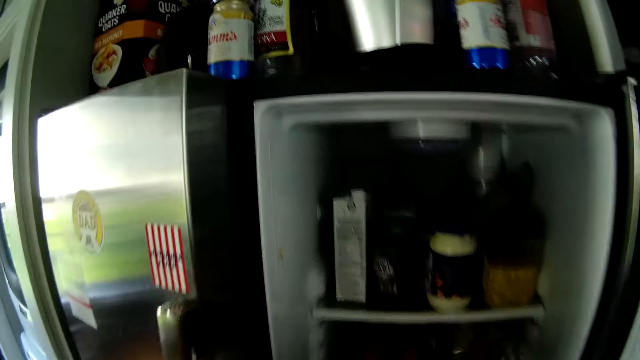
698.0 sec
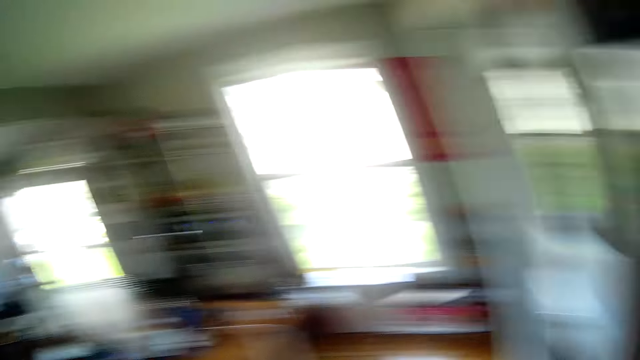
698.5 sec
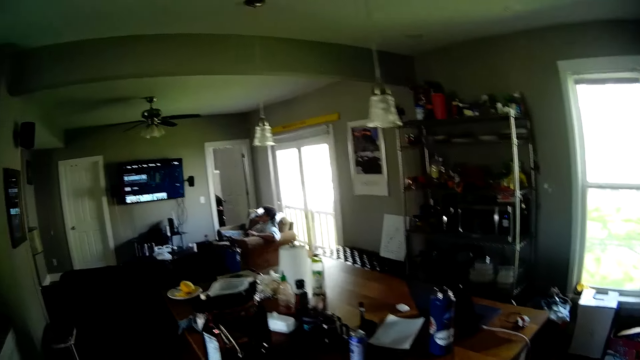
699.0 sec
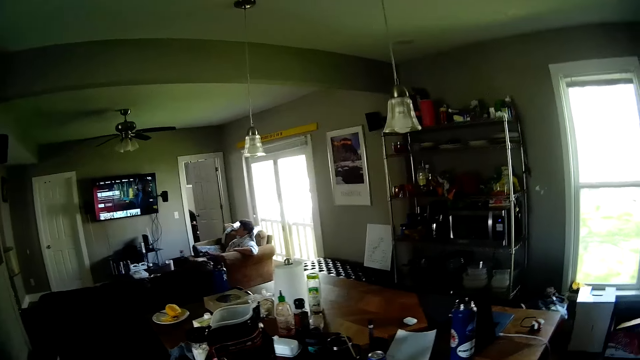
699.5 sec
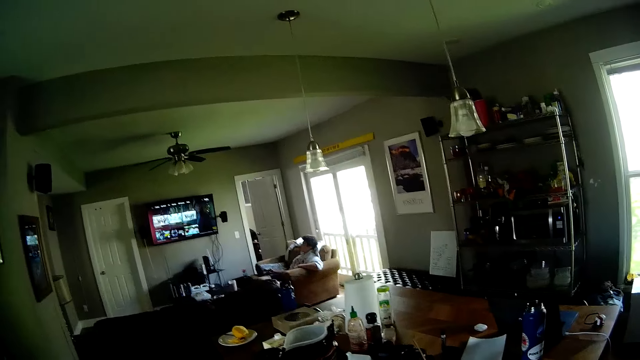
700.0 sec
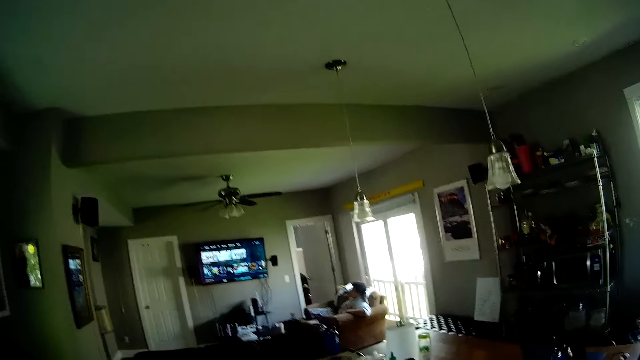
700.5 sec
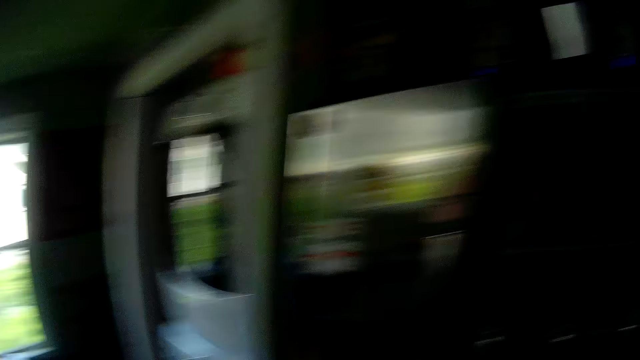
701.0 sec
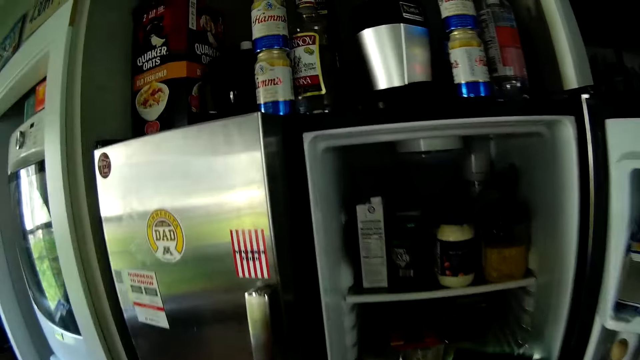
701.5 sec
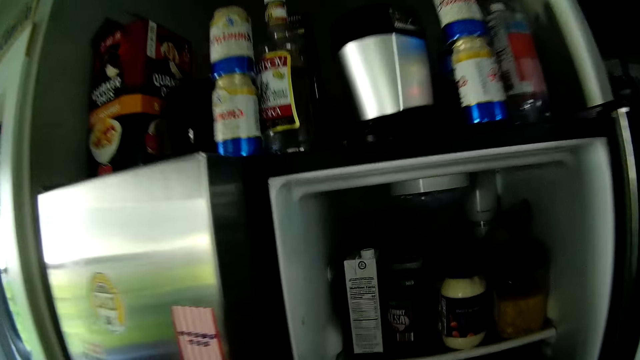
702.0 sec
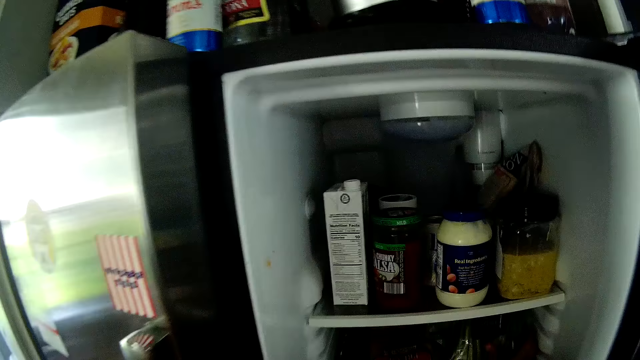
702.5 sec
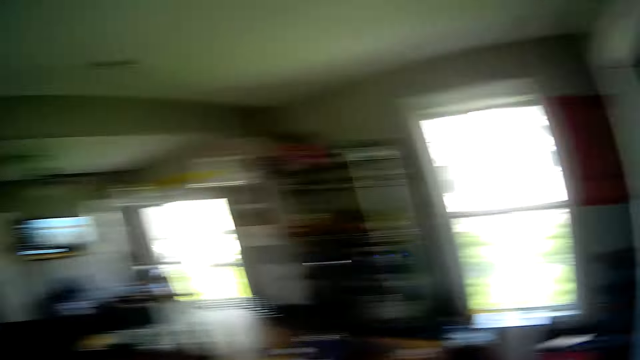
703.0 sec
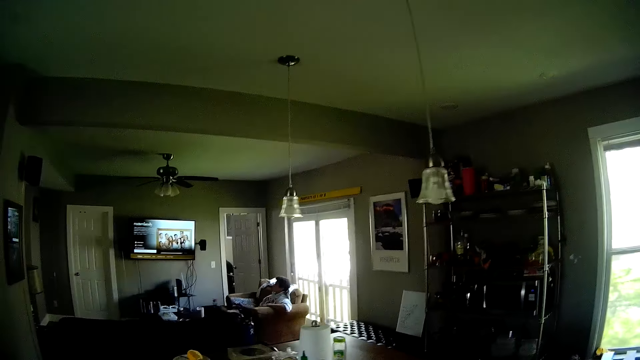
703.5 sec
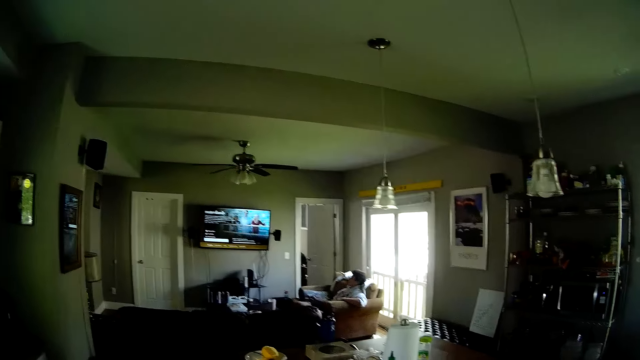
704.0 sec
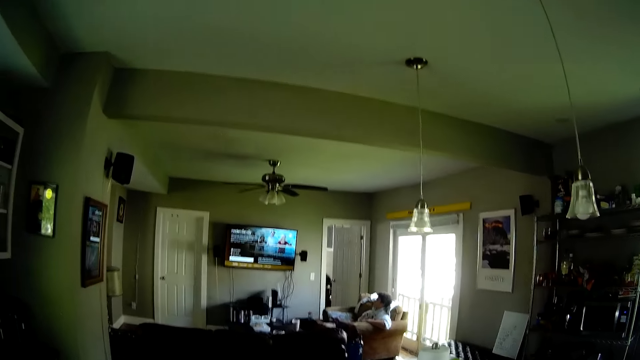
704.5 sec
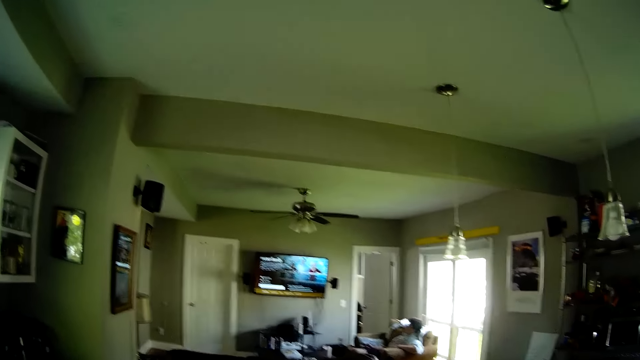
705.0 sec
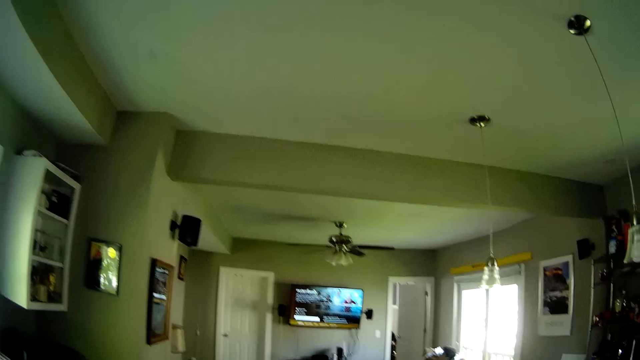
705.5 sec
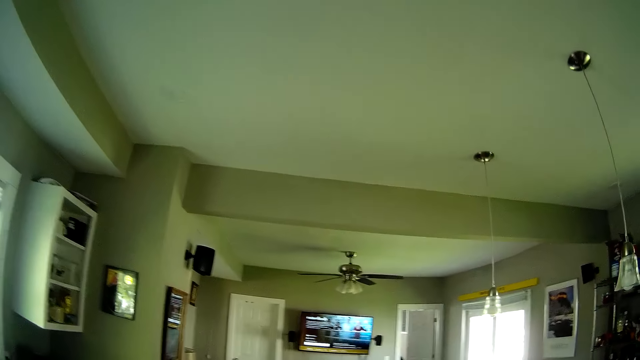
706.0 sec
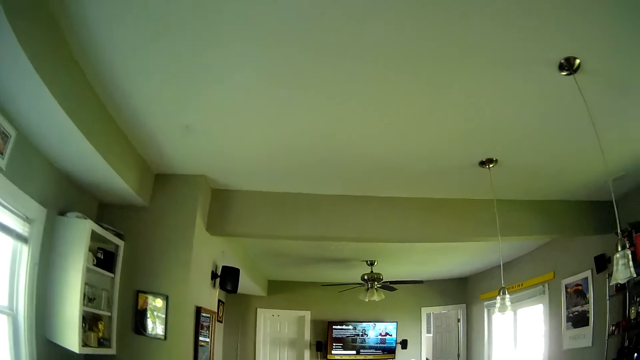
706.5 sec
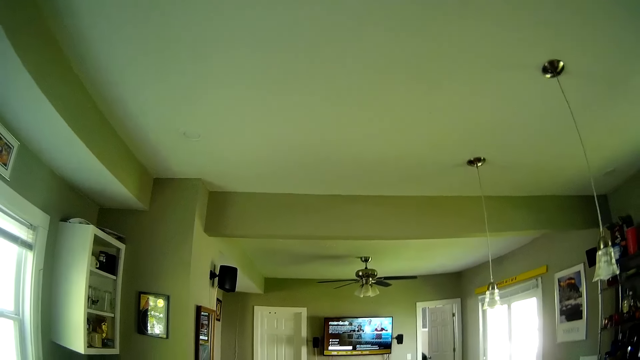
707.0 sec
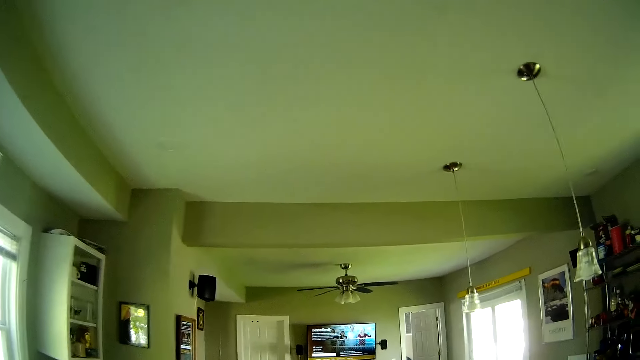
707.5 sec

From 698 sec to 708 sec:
The camera wearer puts something into the fridge. They walk towards the dining table. They turn facing the fridge. They turn facing a man. The man talks to the camera wearer. The camera wearer walks around.

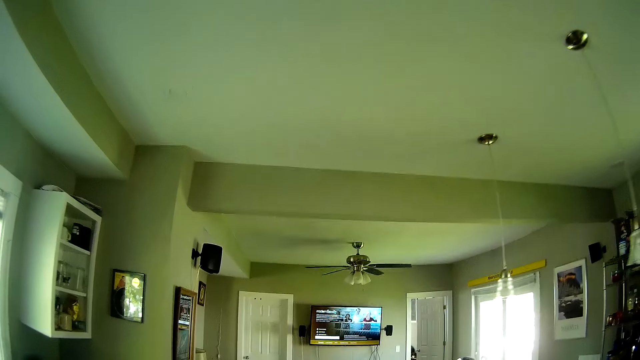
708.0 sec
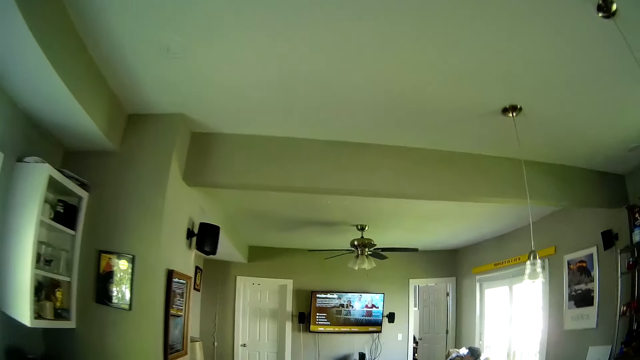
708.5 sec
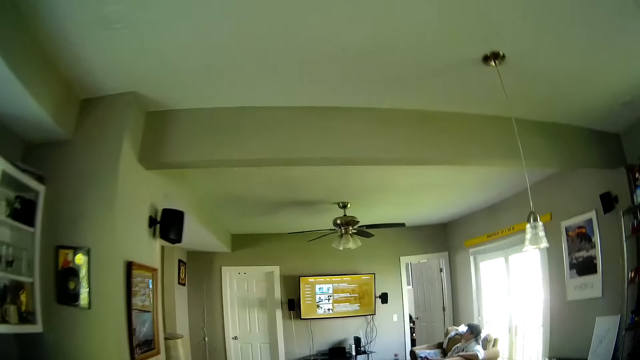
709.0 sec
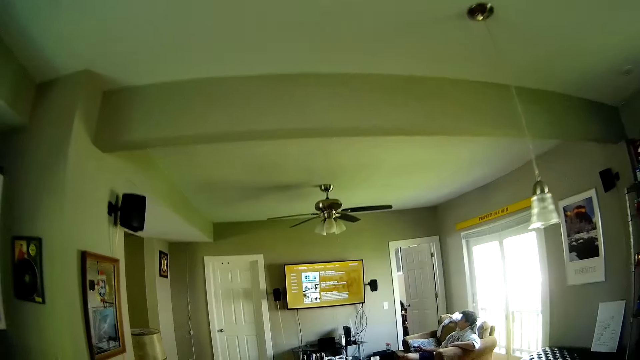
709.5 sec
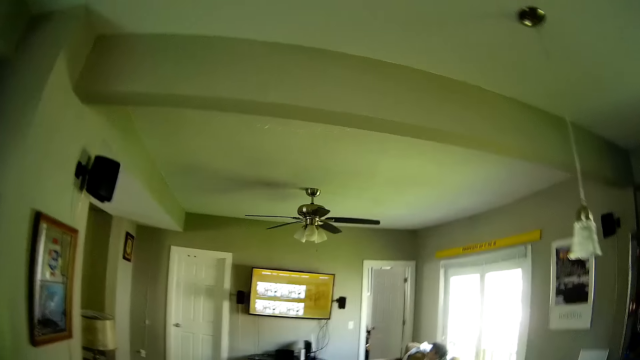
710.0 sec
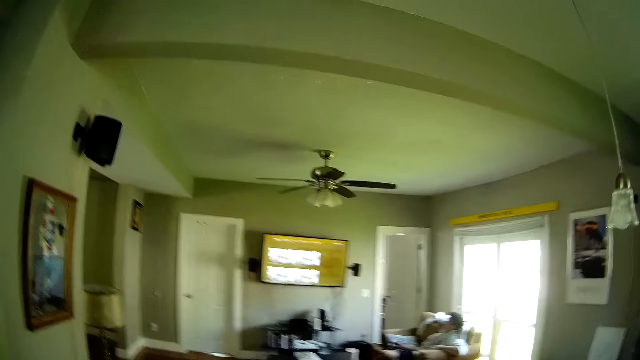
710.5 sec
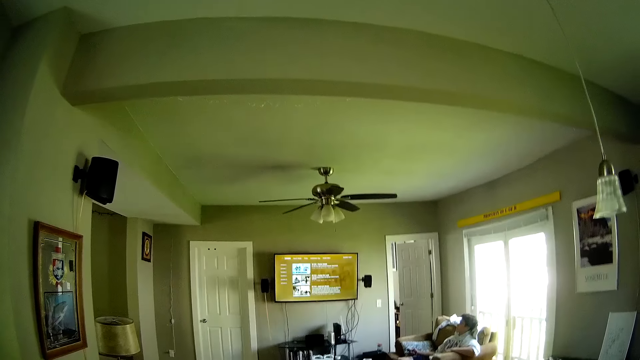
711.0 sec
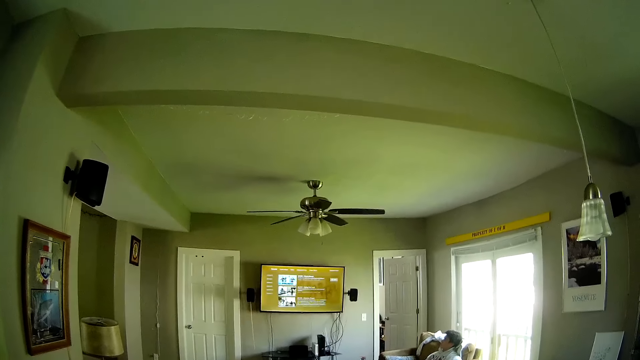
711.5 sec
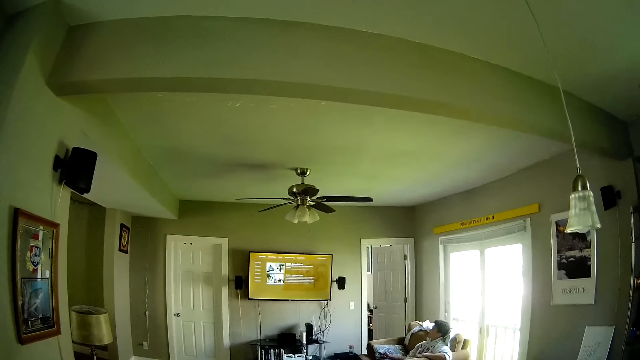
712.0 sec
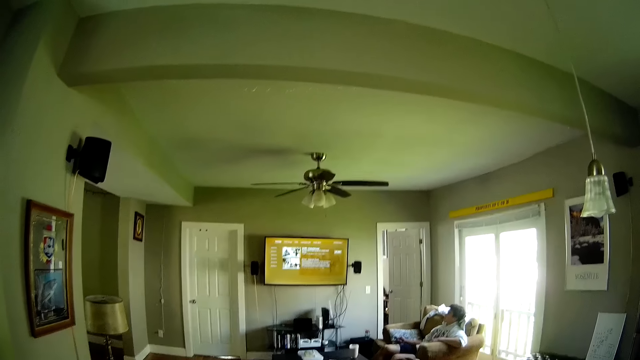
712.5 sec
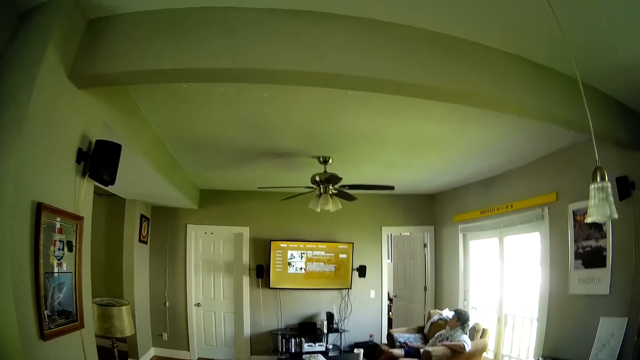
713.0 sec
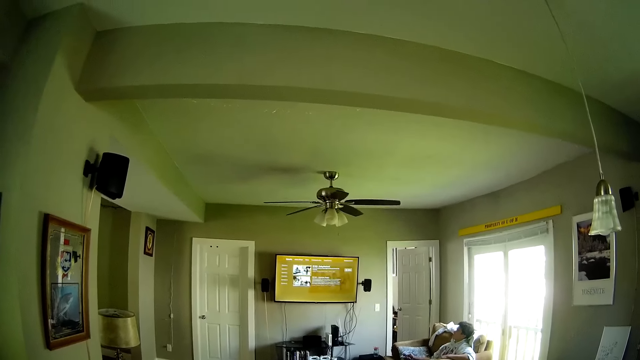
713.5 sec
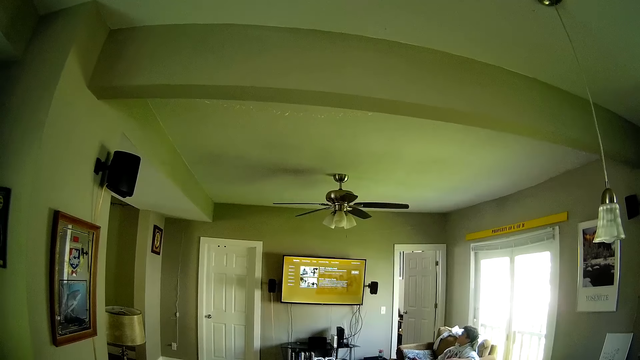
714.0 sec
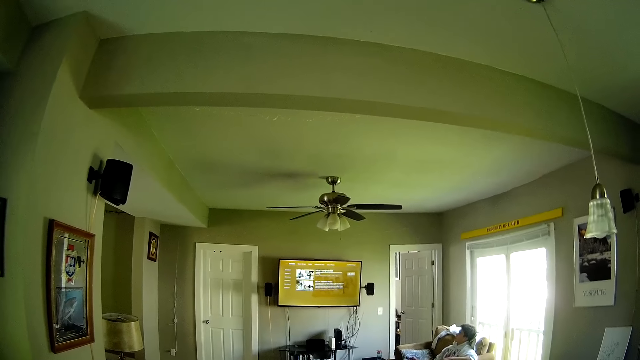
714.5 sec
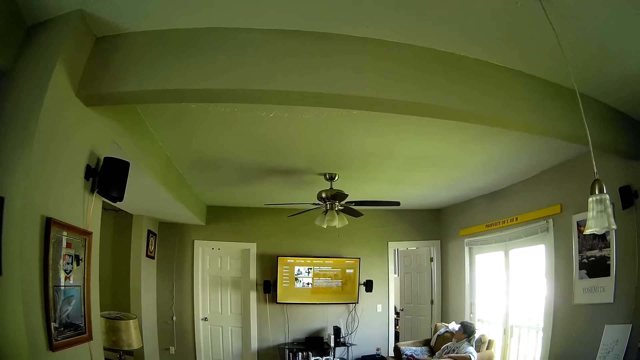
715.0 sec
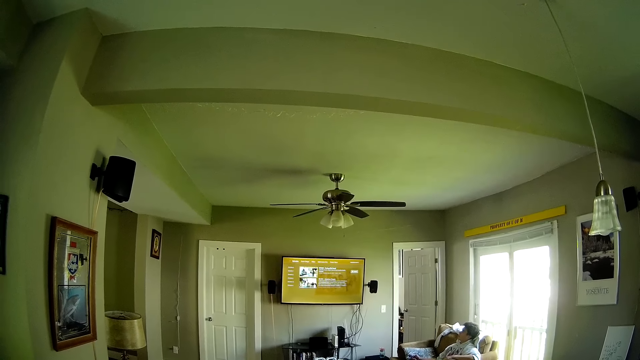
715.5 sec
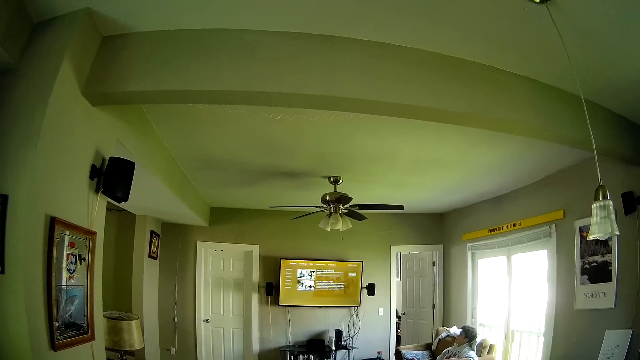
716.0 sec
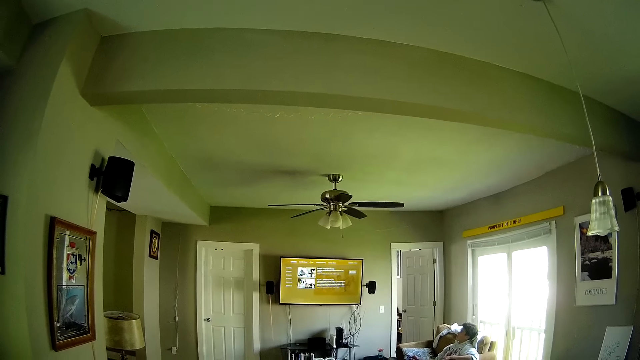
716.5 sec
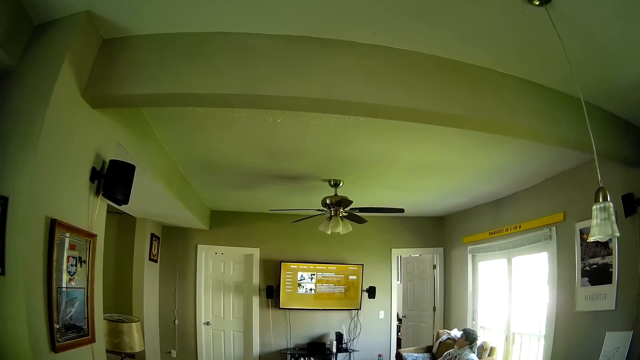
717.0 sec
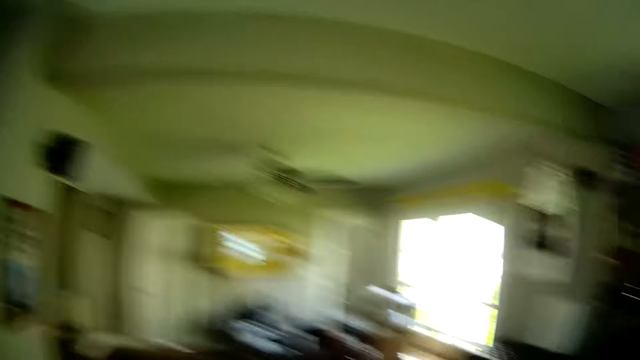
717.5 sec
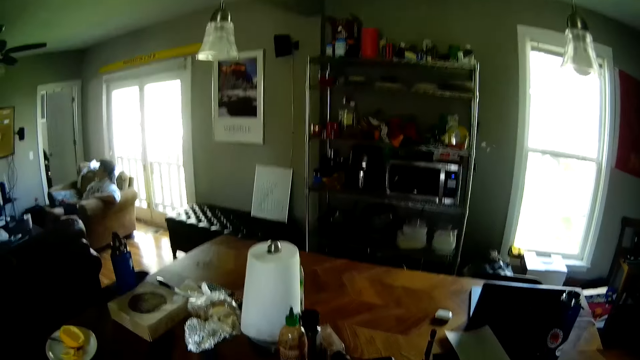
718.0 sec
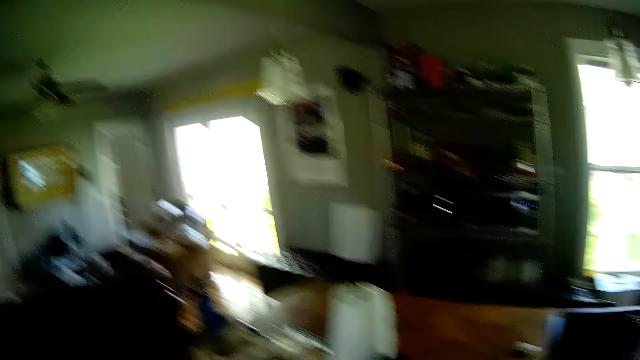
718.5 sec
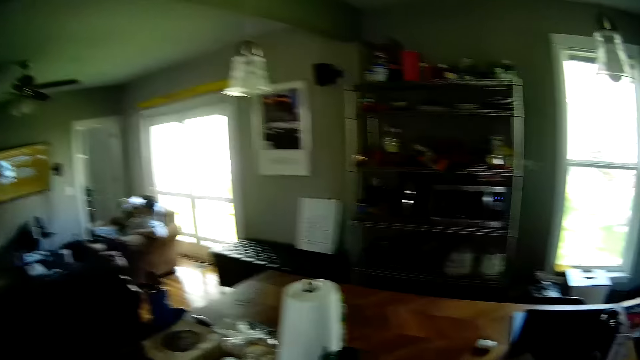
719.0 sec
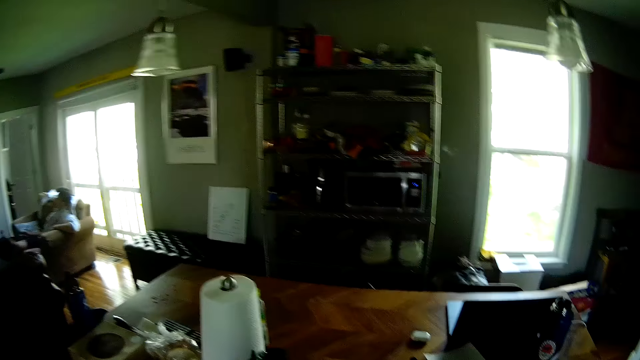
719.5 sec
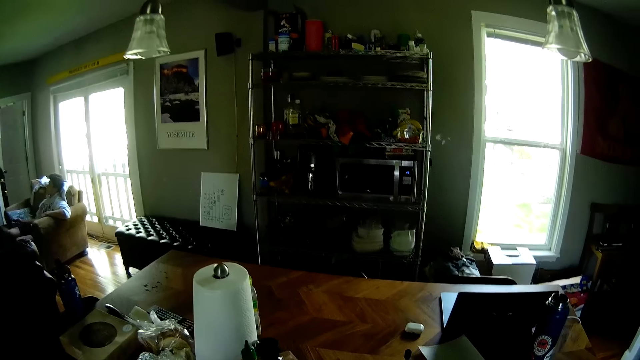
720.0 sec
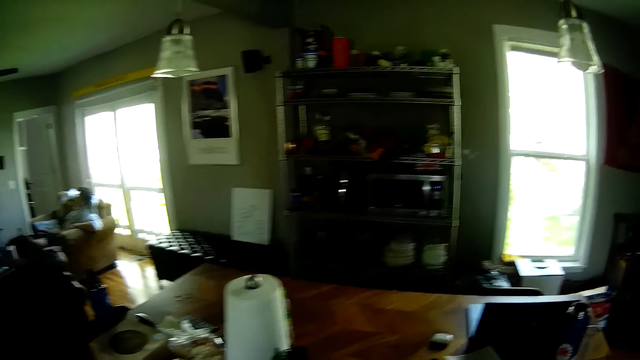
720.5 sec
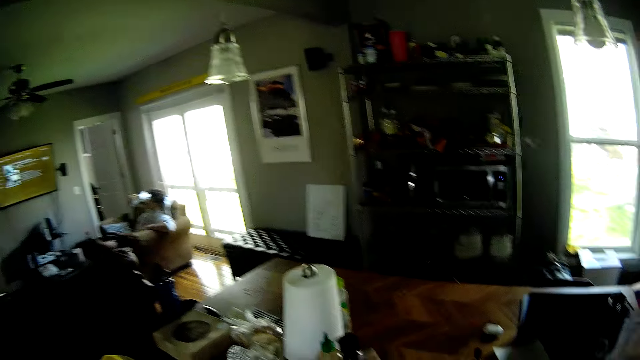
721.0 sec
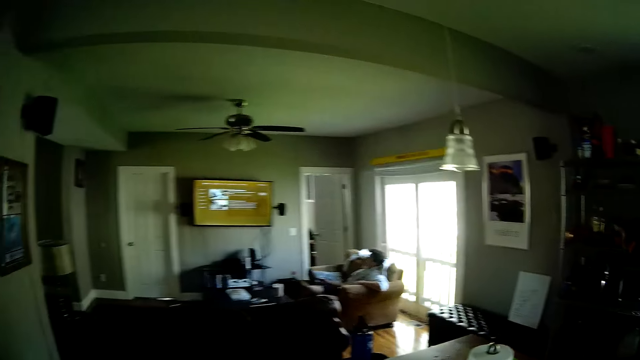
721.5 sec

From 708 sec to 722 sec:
The camera wearer talks to a man. They look at the table. They grab a polythene bag.
